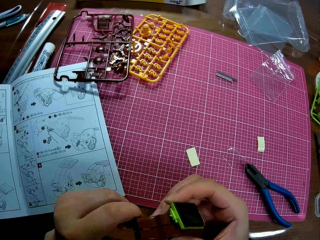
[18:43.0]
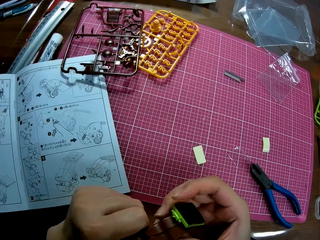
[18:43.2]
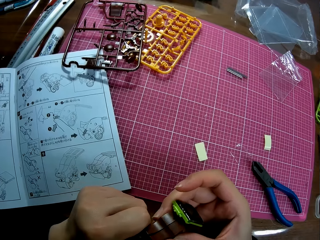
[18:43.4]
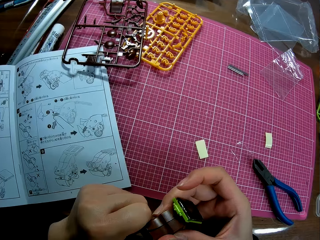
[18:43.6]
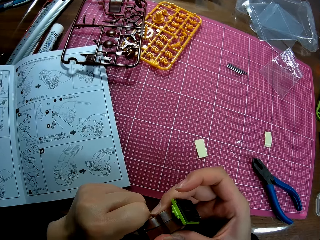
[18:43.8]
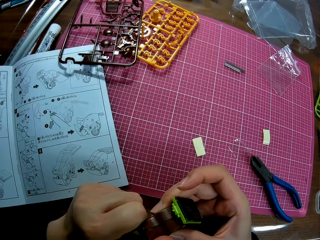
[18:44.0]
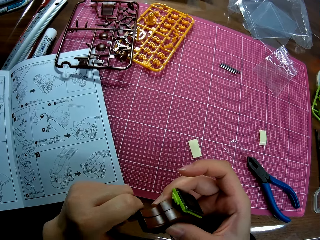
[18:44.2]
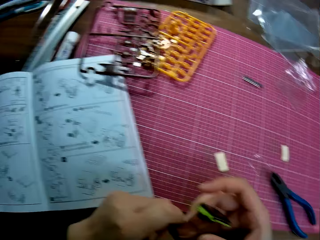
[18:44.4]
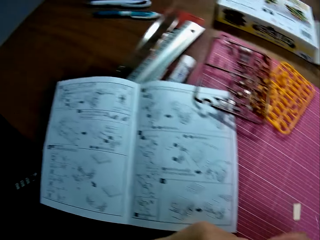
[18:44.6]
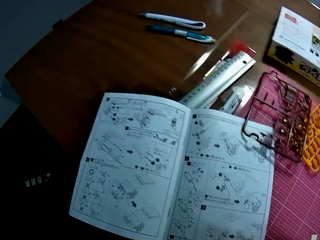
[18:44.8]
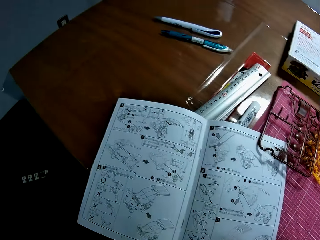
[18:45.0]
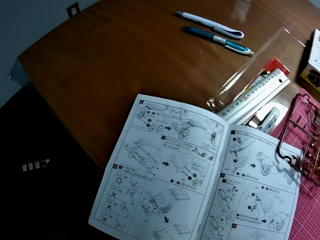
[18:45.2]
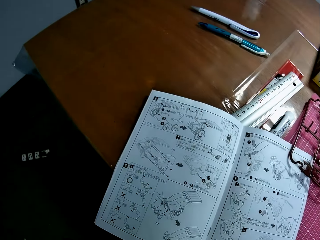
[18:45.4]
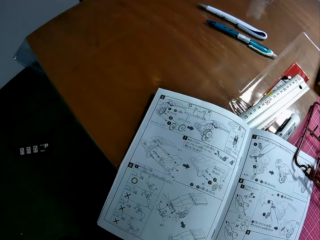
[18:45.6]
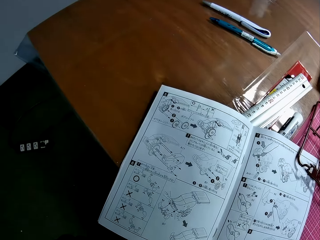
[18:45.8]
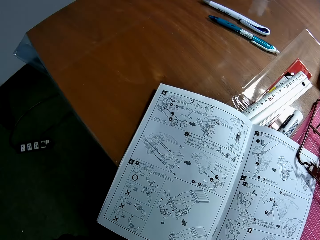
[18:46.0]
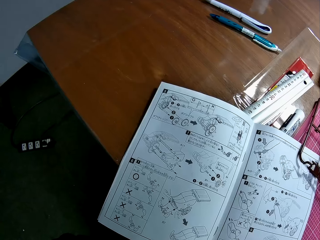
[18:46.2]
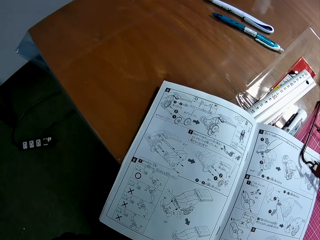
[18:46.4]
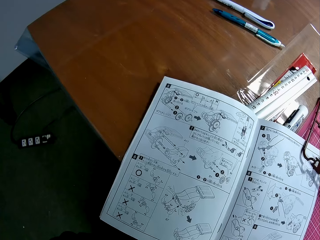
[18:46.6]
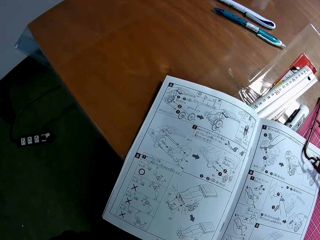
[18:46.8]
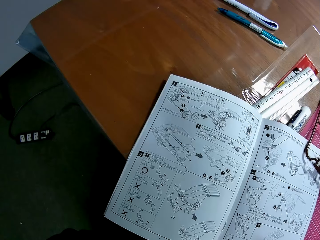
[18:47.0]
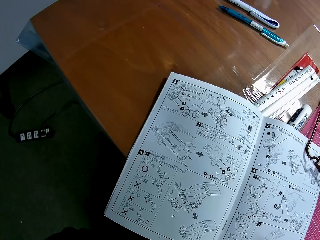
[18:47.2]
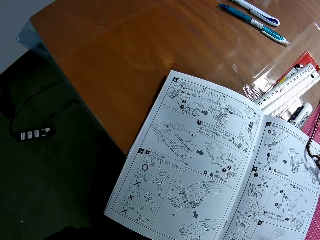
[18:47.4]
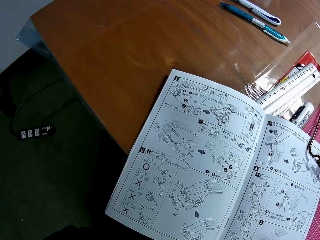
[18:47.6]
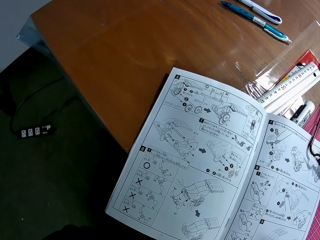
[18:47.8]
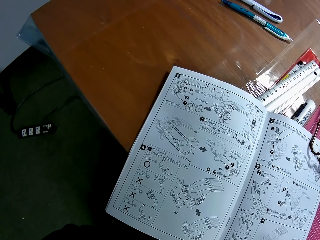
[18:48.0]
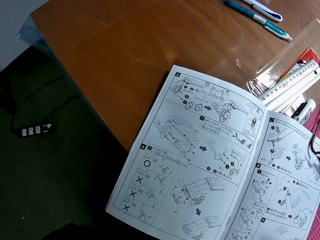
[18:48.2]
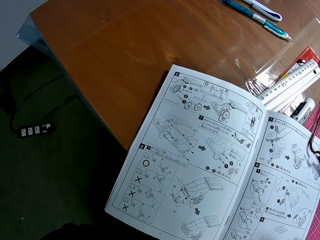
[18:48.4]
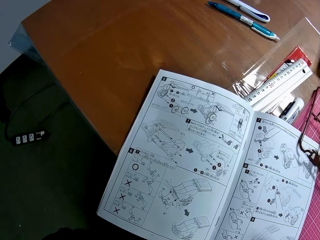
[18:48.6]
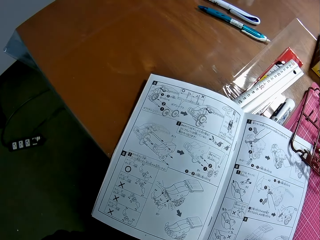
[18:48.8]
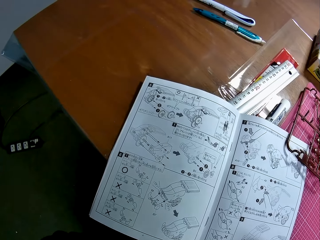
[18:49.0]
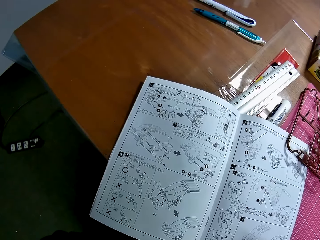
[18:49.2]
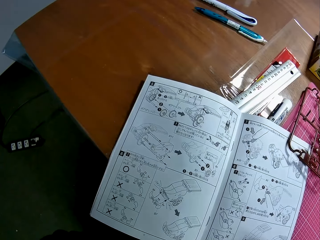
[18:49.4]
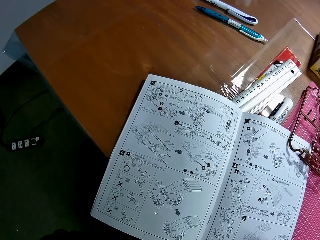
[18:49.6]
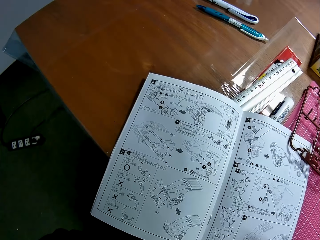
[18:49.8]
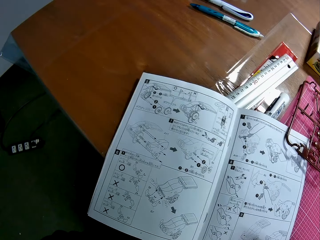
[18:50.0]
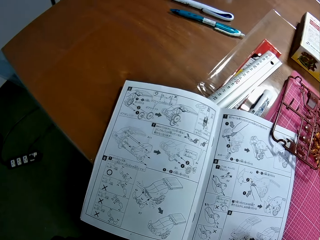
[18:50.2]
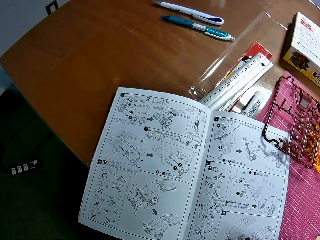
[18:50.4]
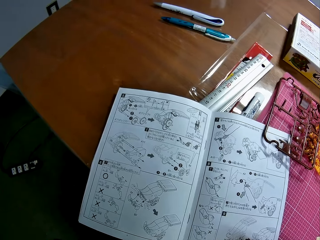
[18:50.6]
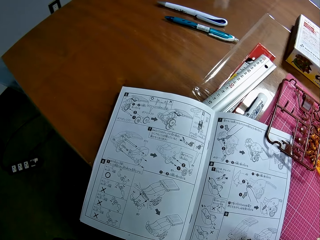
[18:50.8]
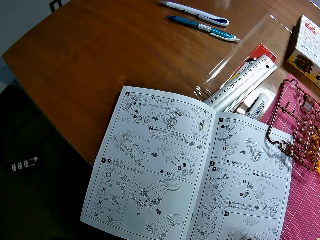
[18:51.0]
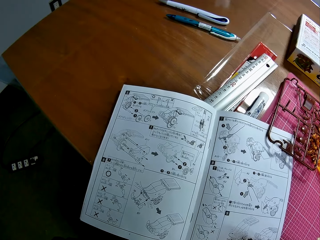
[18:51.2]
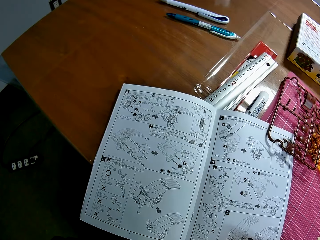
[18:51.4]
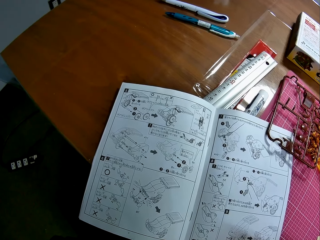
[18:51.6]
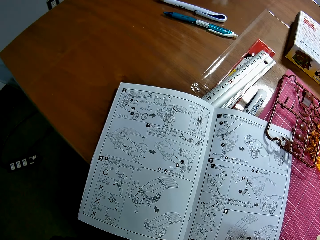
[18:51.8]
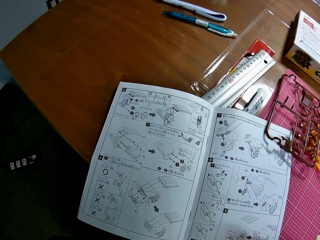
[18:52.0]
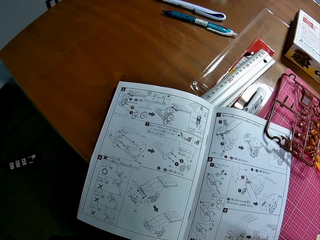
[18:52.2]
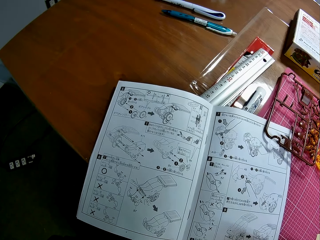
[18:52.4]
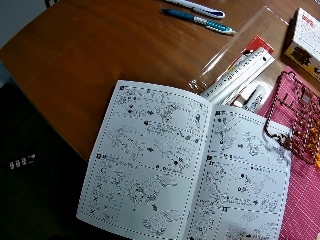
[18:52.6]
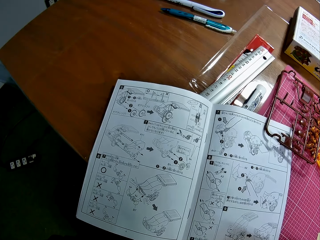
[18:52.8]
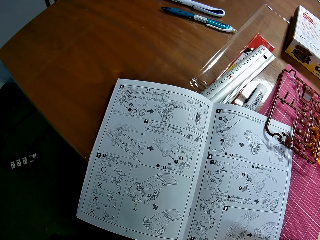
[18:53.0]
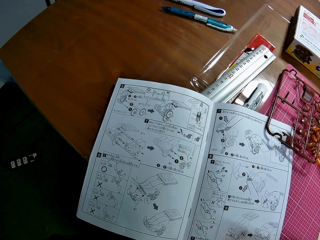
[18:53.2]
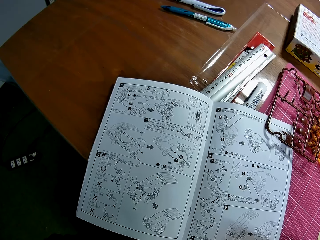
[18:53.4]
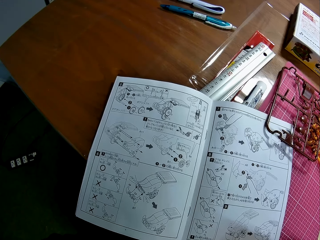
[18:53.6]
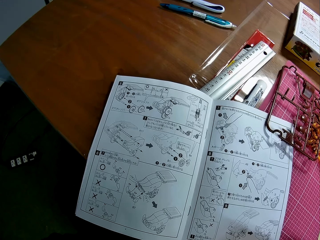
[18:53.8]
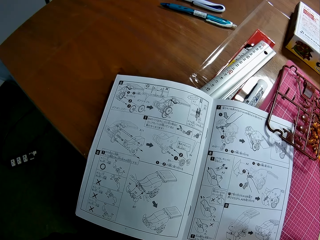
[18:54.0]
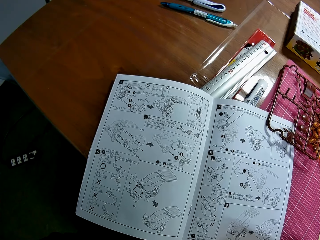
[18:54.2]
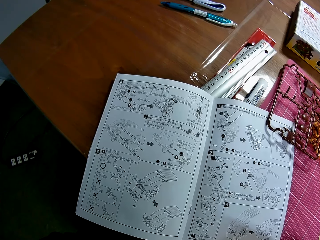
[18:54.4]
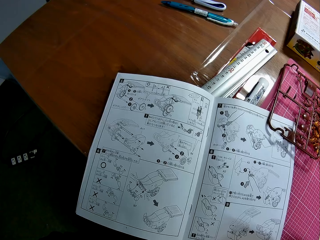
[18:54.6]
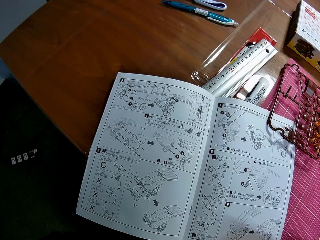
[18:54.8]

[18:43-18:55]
The camera wearer looks towards an instruction manual on the table.

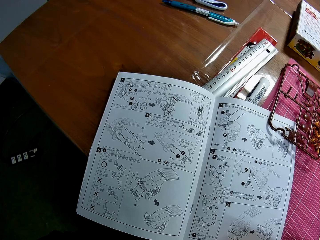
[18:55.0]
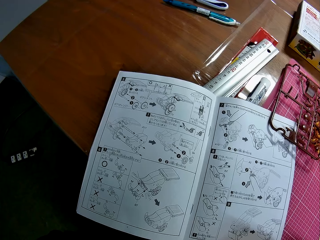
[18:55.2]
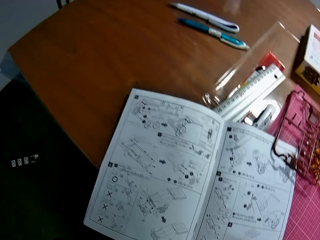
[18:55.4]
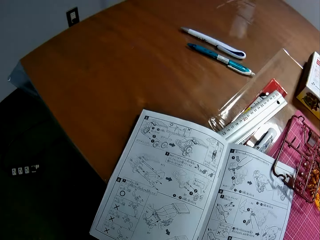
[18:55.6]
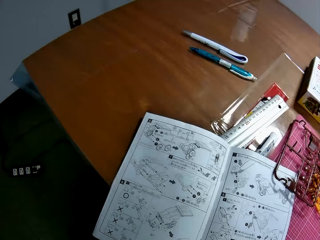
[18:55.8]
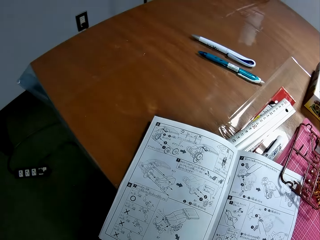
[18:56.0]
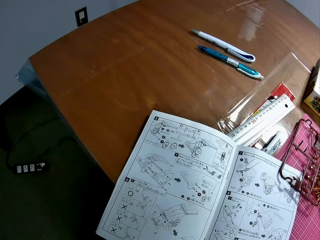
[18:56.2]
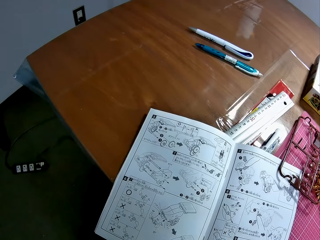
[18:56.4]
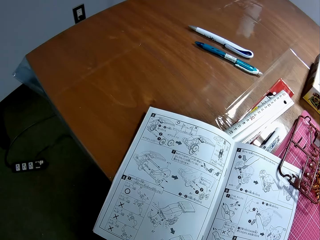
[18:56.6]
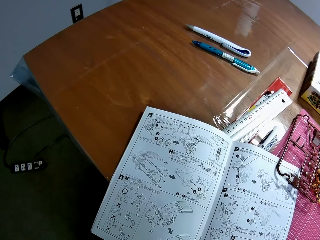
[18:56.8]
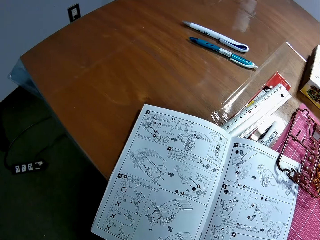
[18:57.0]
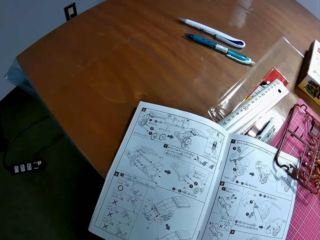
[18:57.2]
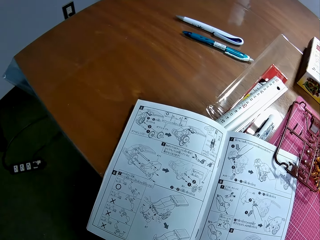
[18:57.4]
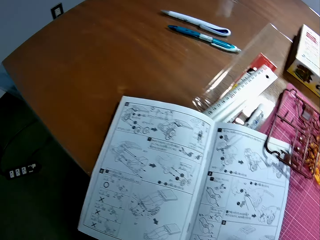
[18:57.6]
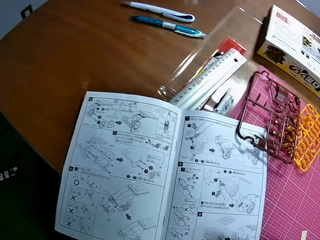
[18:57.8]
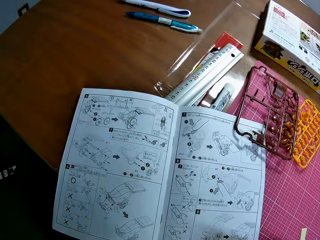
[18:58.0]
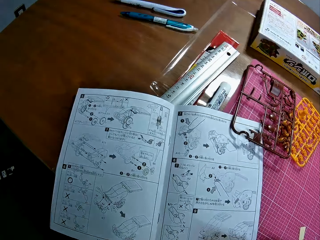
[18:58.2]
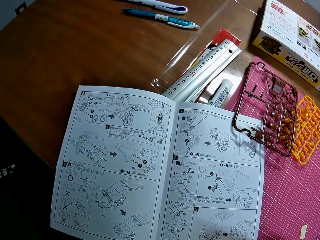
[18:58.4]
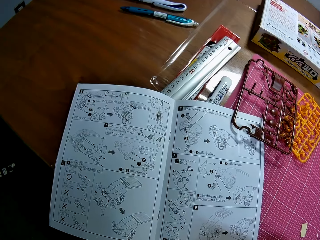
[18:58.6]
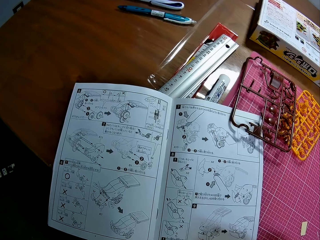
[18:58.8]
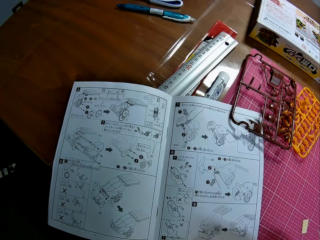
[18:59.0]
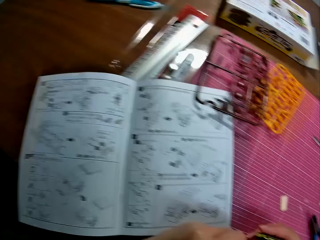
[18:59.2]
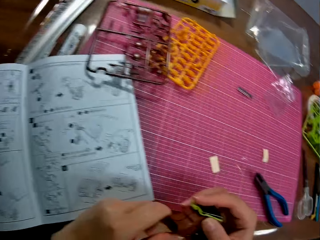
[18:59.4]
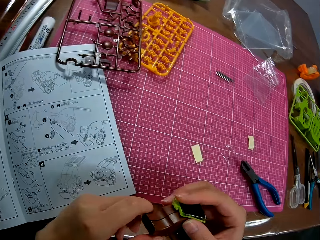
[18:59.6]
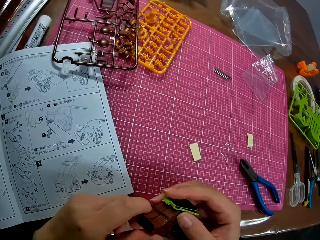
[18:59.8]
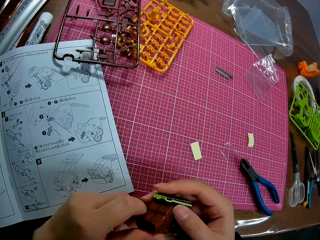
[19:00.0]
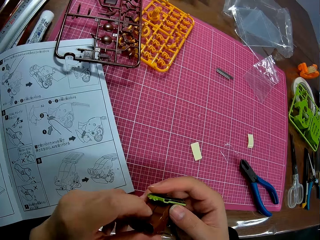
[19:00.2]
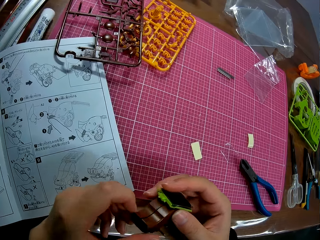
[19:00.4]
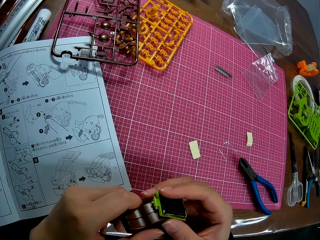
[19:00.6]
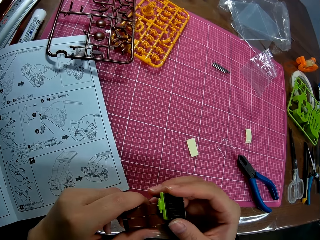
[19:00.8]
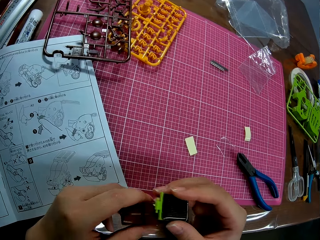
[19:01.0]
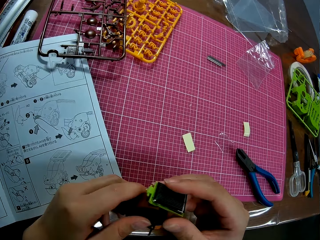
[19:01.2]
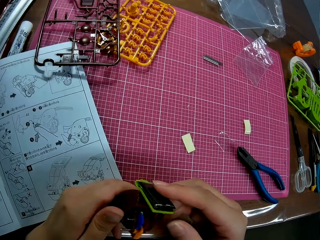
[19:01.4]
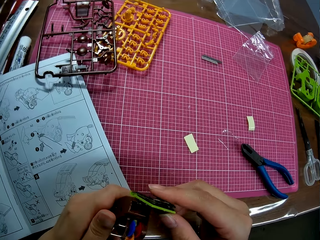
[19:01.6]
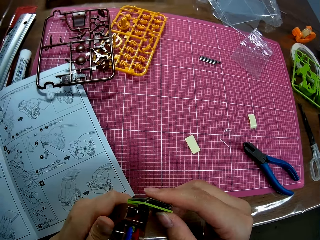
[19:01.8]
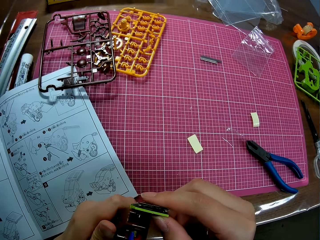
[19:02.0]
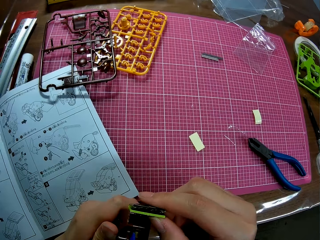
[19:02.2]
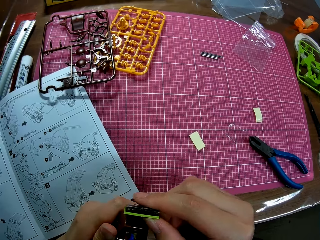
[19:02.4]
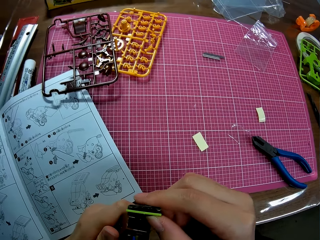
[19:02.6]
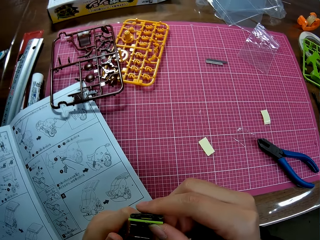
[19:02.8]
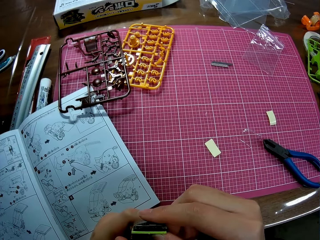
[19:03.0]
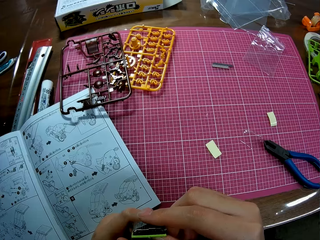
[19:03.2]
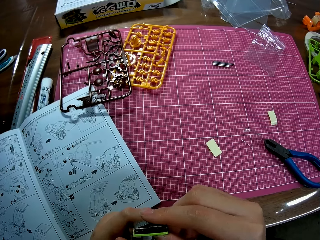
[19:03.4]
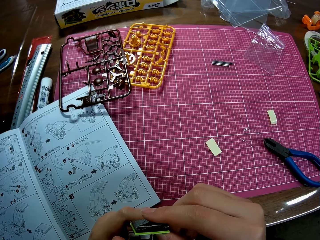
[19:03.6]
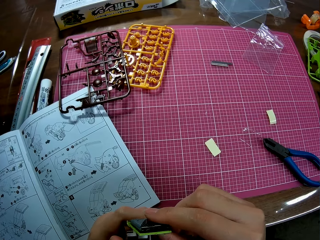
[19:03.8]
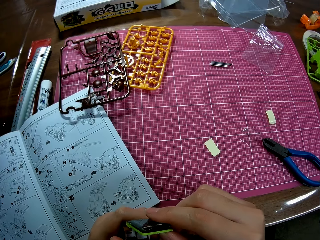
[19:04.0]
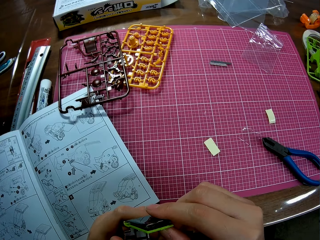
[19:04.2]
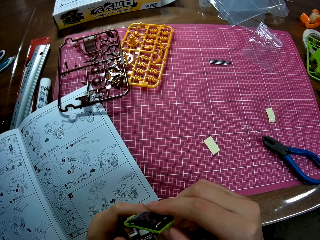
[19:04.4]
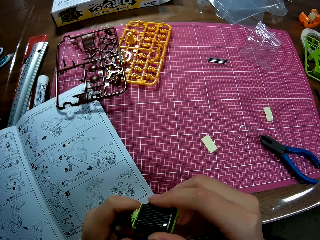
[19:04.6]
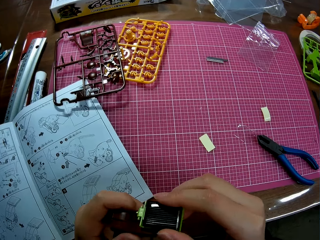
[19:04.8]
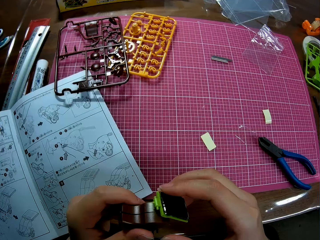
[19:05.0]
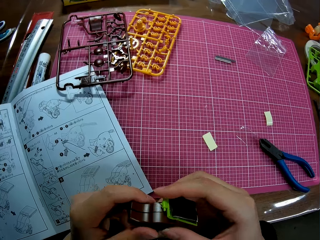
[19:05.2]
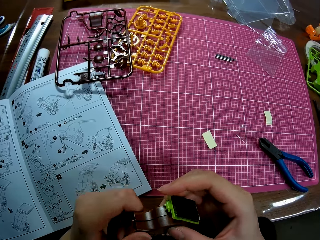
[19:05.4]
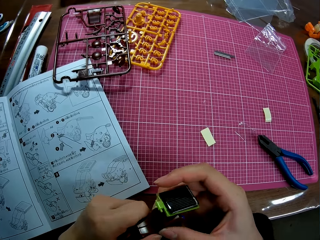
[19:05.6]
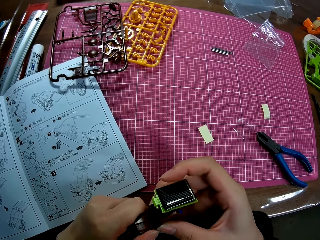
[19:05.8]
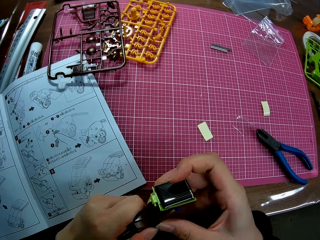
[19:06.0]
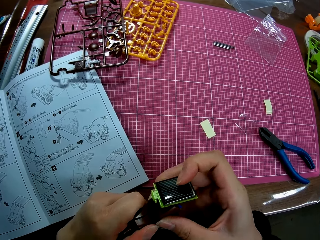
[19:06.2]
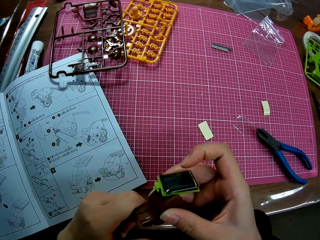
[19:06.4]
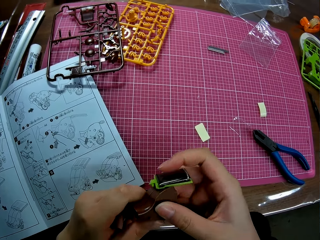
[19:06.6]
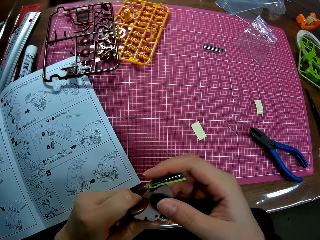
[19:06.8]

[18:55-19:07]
The camera wearer examines the mechanical model with both hands.
